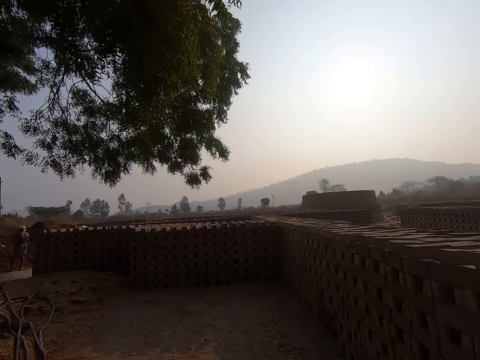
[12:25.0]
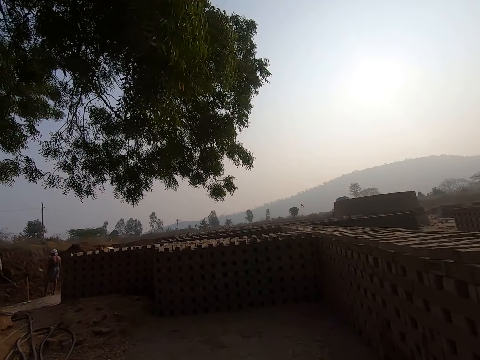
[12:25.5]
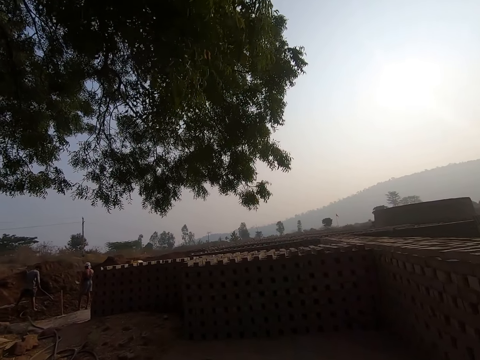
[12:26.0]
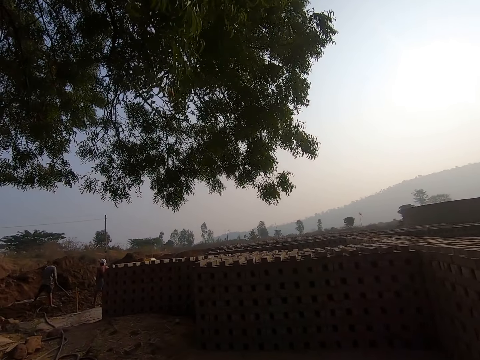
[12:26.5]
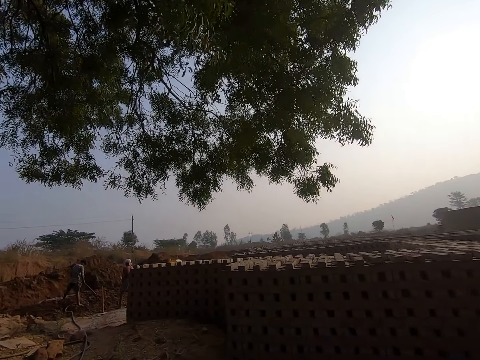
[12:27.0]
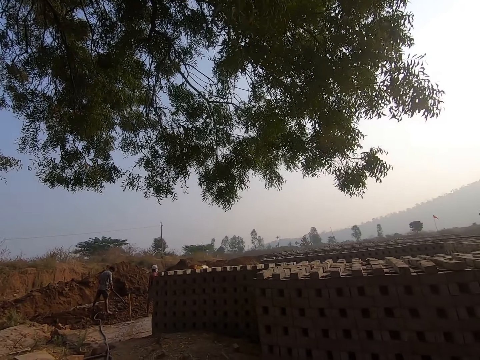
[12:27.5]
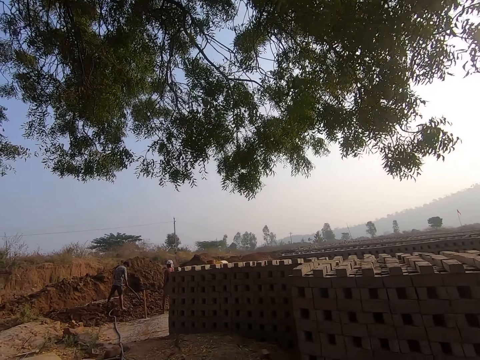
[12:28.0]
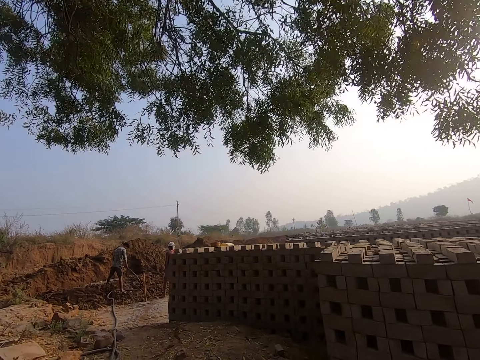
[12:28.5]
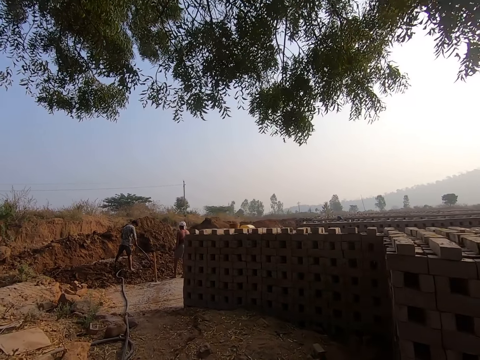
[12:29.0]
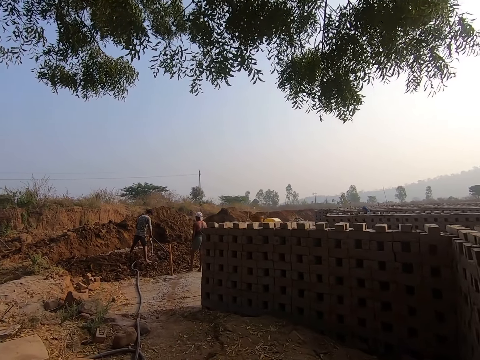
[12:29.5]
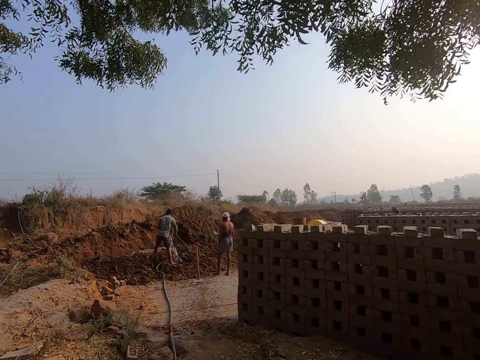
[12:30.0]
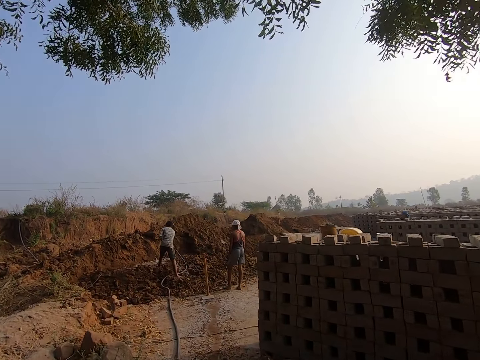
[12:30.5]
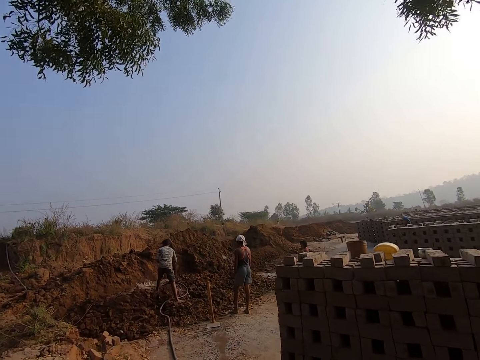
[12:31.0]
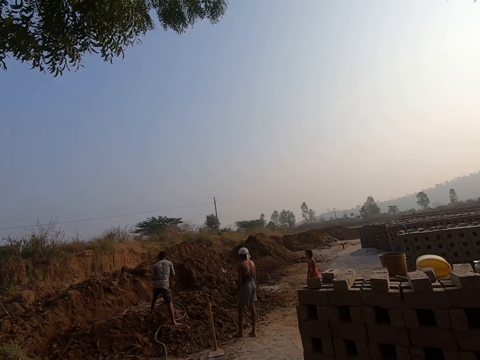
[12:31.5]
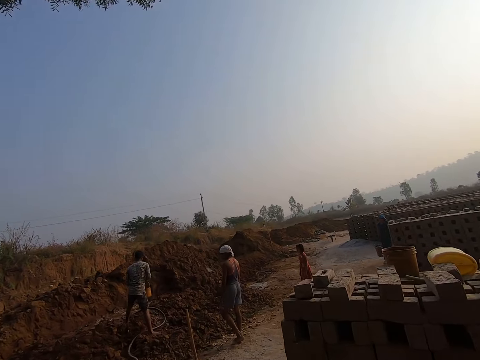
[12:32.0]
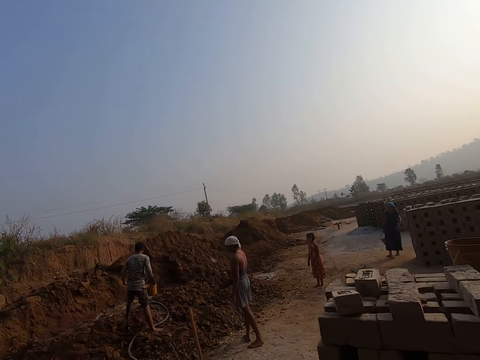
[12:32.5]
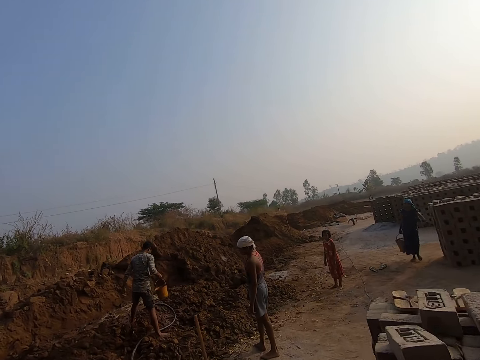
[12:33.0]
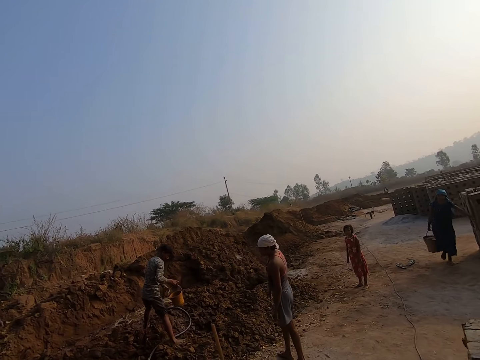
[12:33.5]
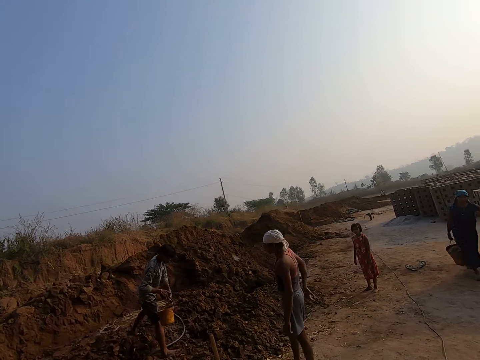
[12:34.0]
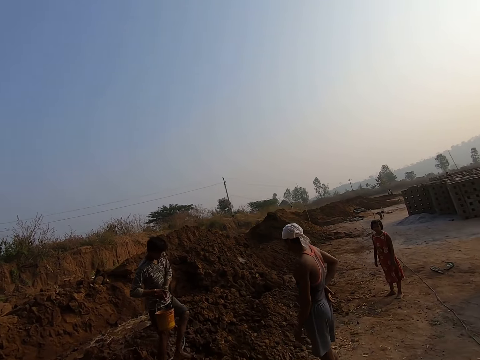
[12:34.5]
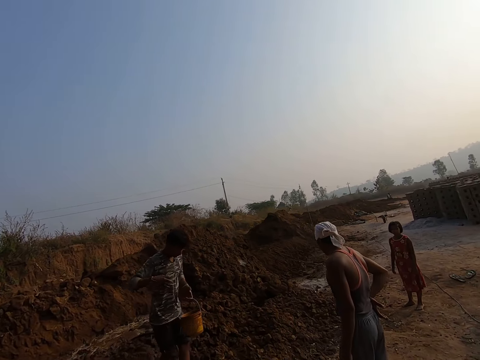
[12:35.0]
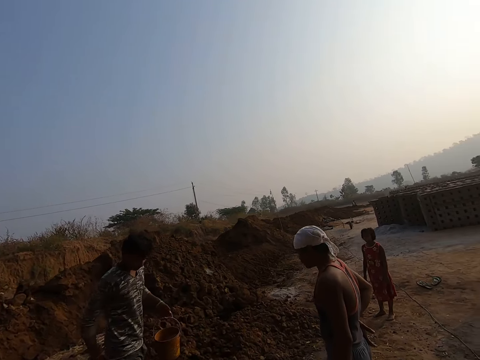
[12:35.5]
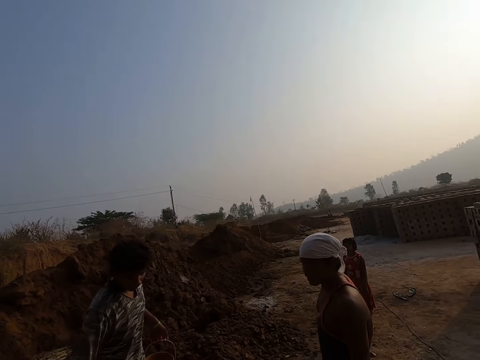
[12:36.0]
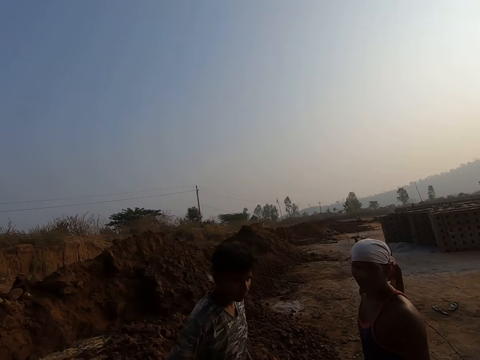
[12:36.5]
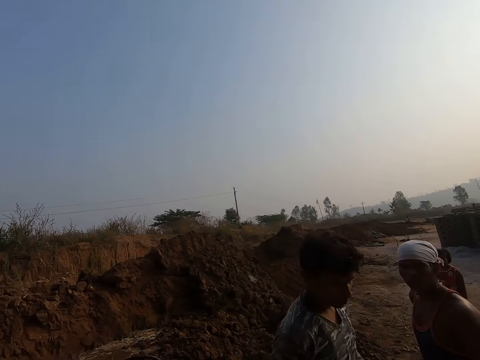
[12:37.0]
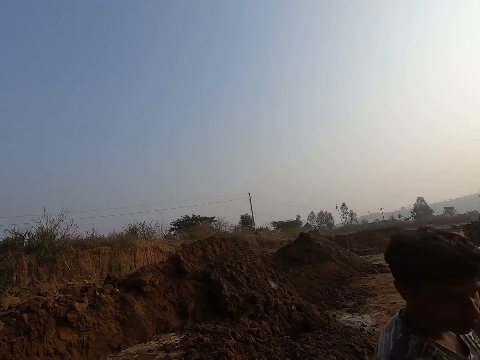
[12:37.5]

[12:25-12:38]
The man carries a bucket with his right hand. A woman carries a bucket with her right hand. The camera wearer interacts with a girl and another man. The first man passes the bucket from his left hand to his right hand.

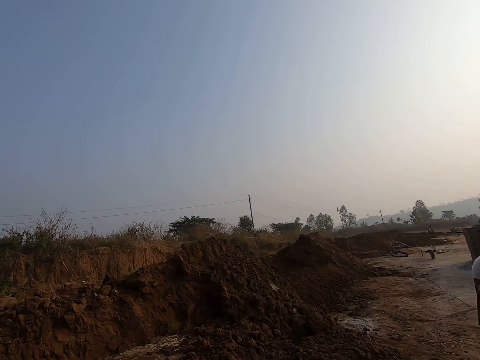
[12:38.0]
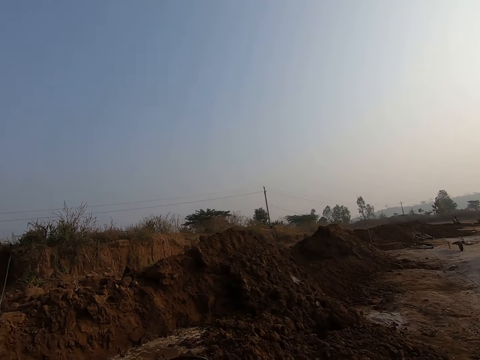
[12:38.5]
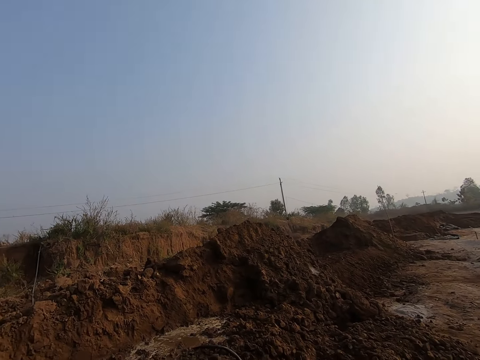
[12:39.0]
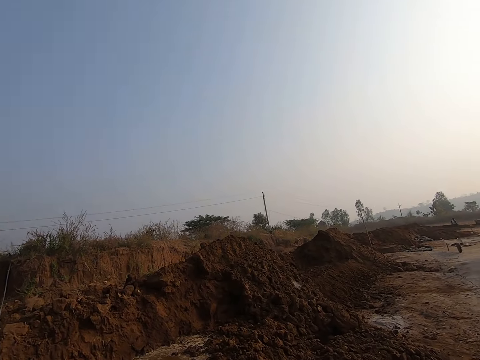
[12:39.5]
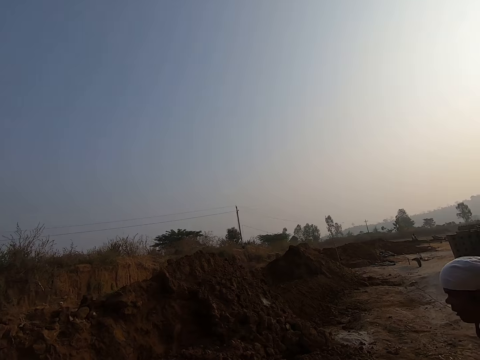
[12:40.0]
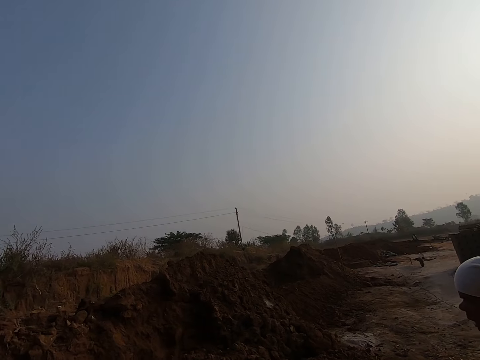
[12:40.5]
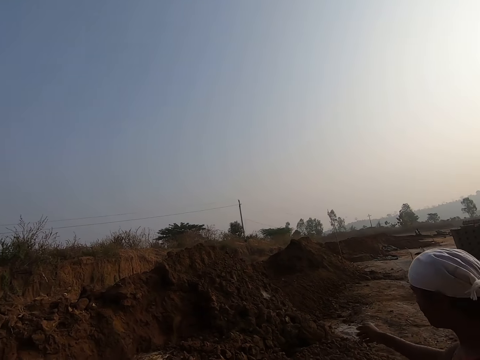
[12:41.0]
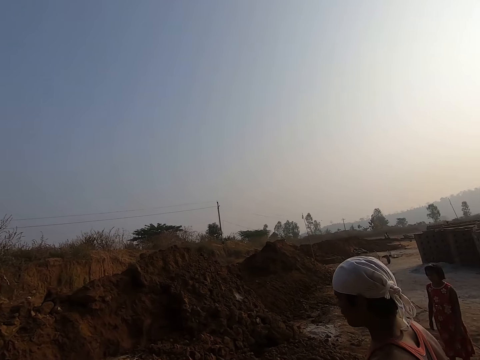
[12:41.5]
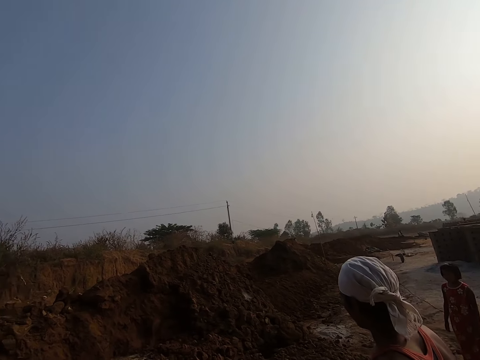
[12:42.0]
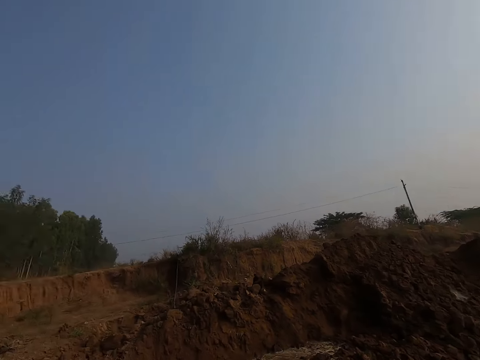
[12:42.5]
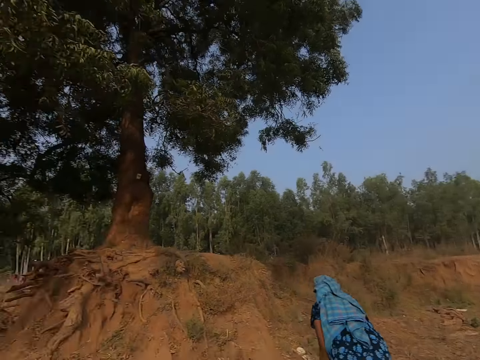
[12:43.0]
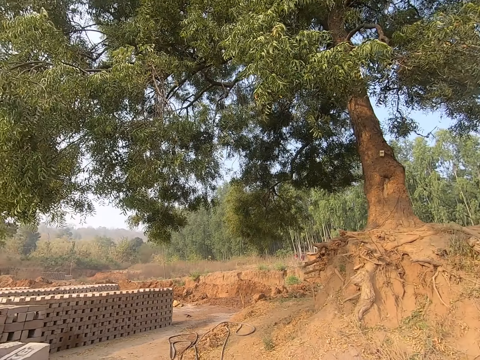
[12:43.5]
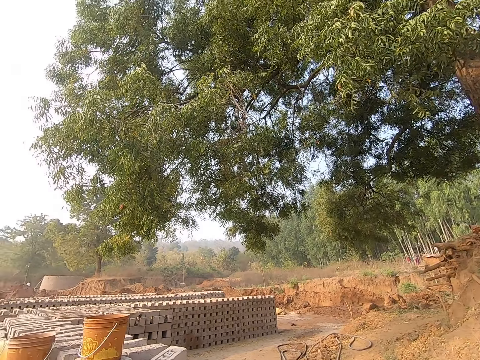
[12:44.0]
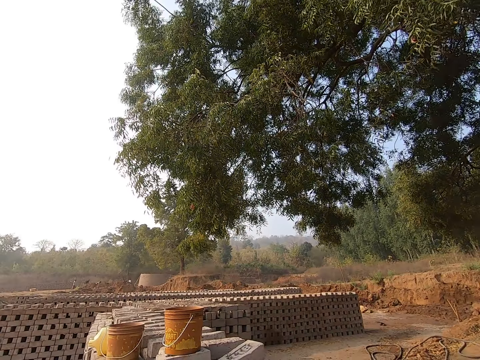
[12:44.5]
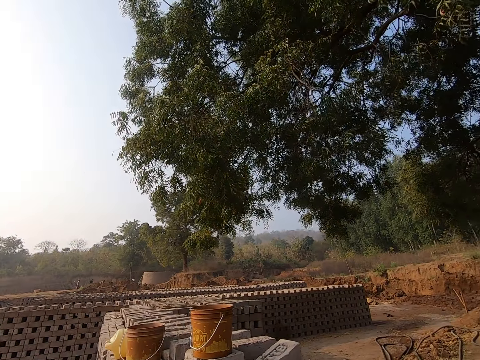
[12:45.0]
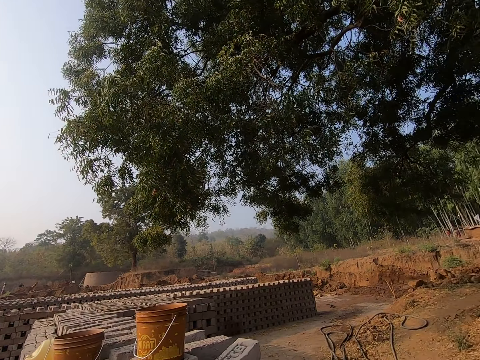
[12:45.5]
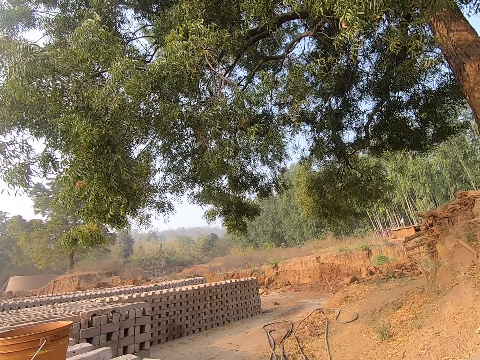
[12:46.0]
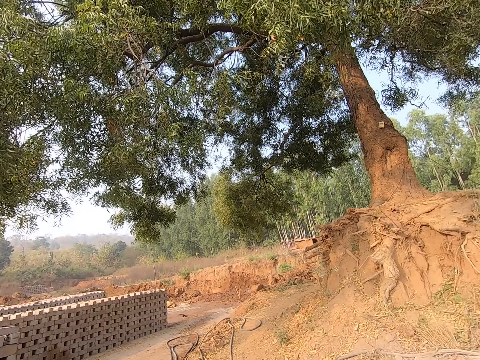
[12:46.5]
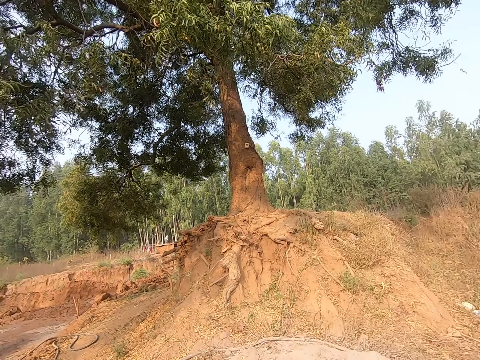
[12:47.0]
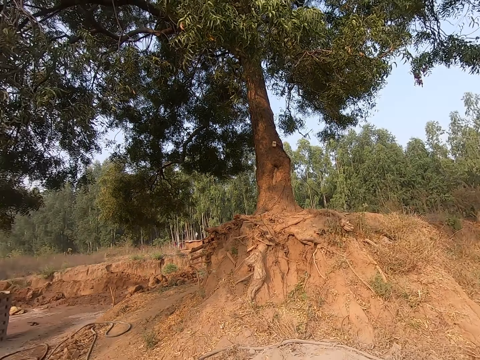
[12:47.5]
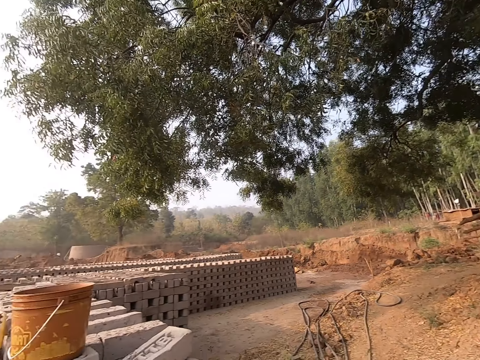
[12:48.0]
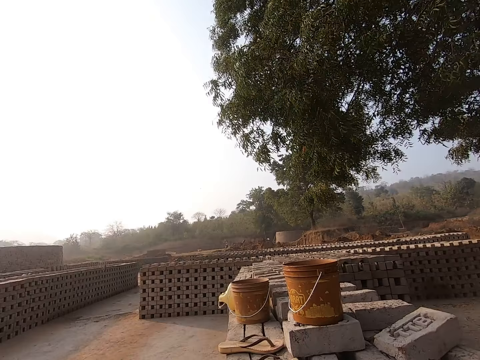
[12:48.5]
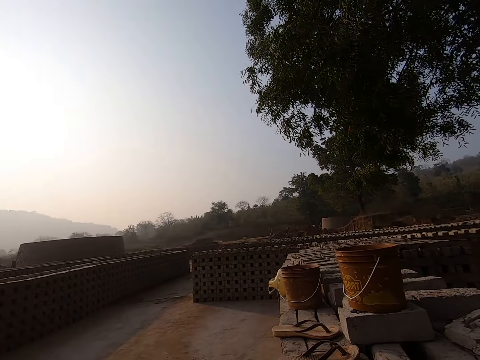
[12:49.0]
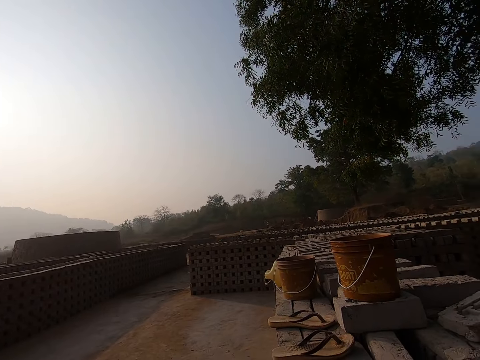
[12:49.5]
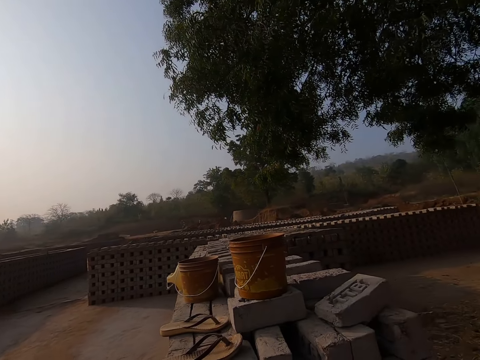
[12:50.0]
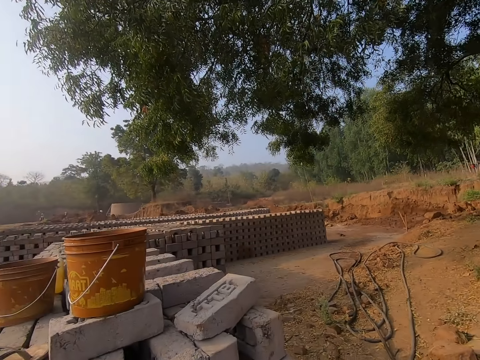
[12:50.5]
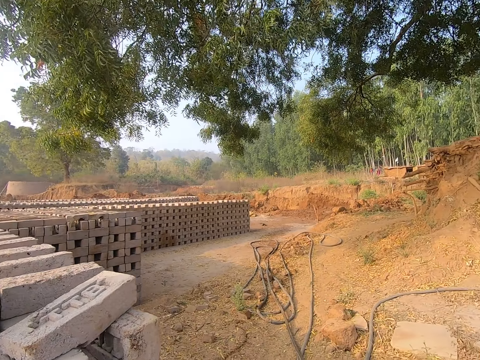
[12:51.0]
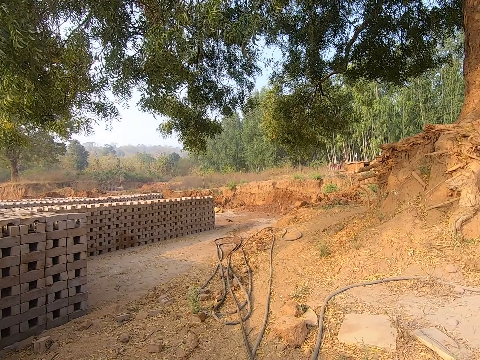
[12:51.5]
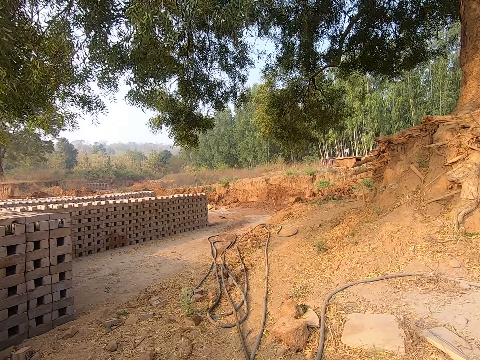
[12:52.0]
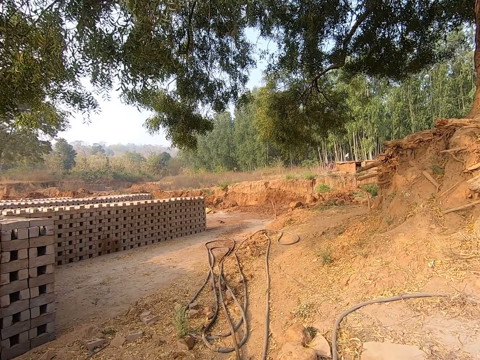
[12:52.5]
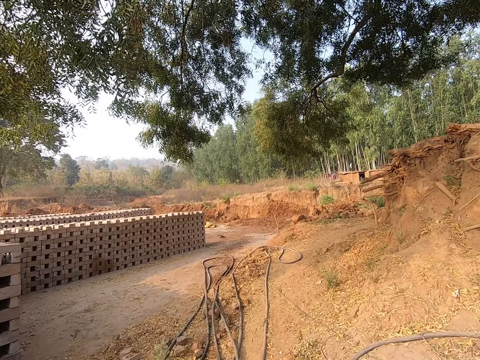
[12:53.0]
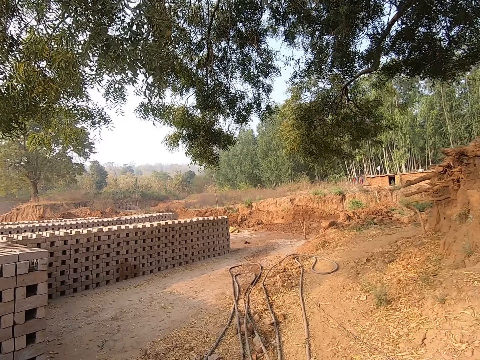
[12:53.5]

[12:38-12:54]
The camera wearer interacts with a lady. They turn around the blocks. They walk towards the blocks. They look towards the blocks.
